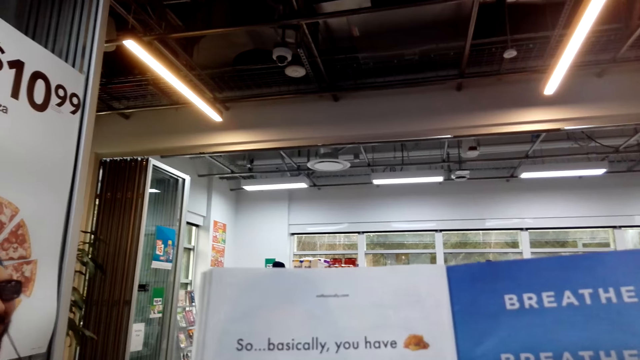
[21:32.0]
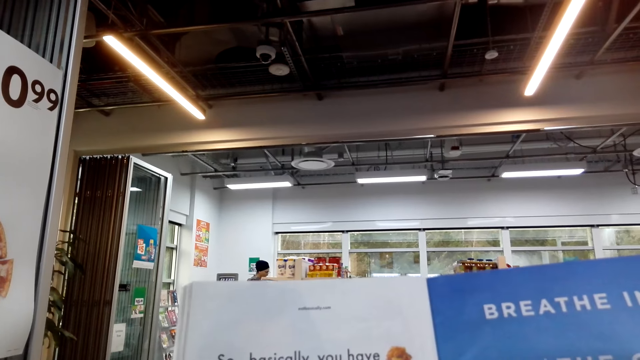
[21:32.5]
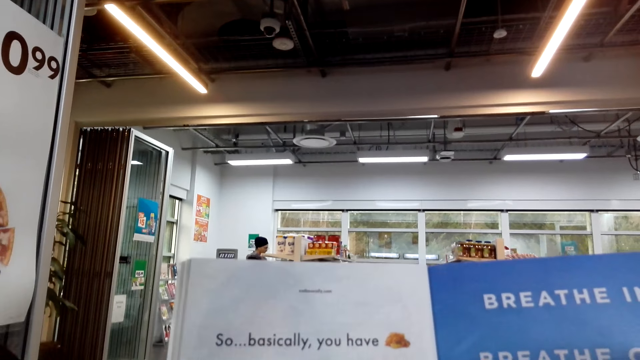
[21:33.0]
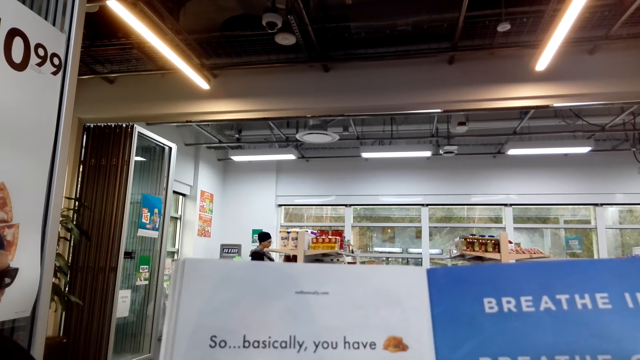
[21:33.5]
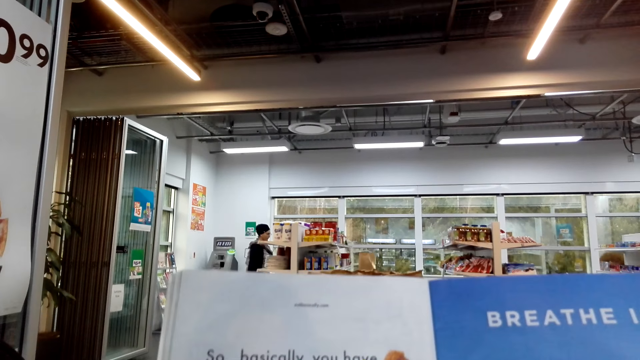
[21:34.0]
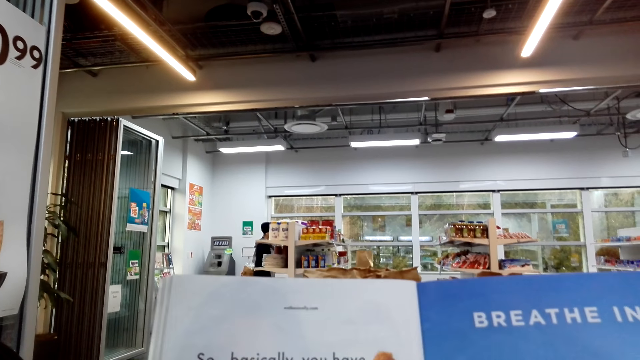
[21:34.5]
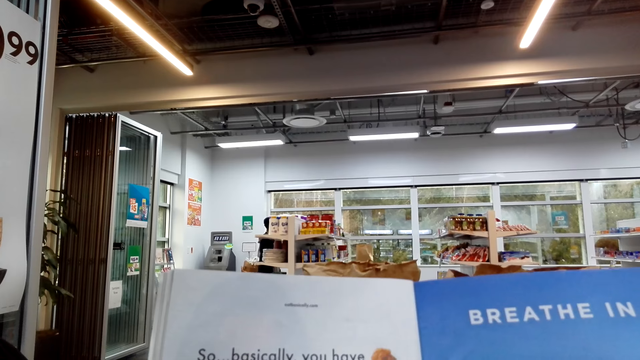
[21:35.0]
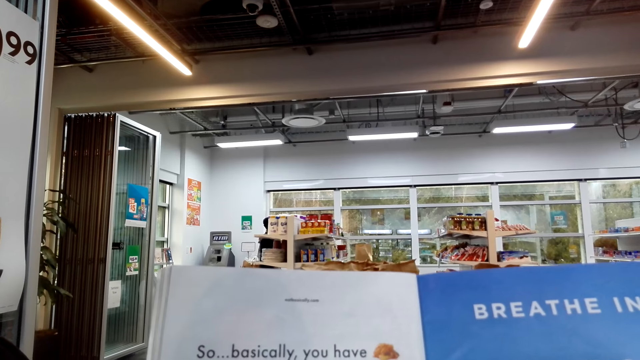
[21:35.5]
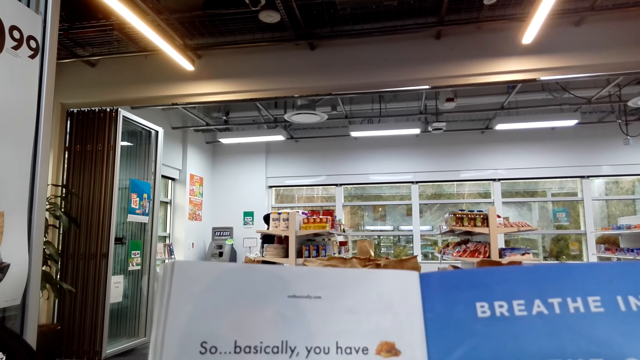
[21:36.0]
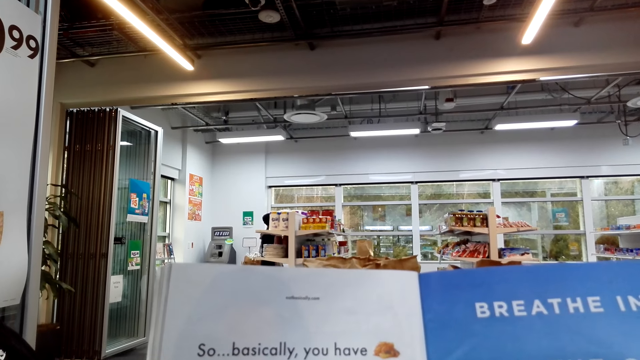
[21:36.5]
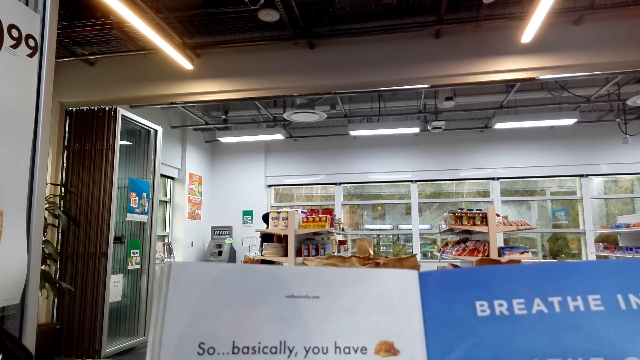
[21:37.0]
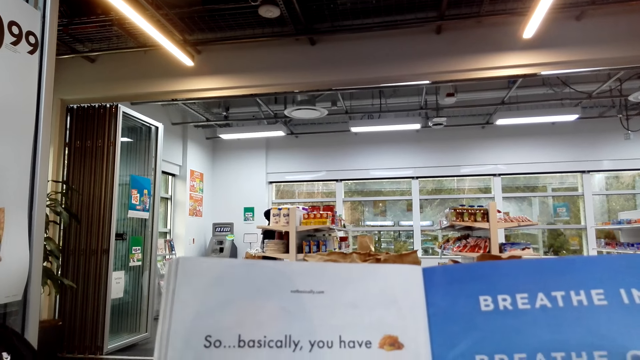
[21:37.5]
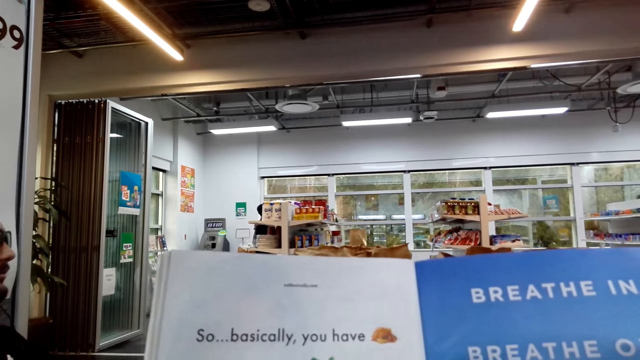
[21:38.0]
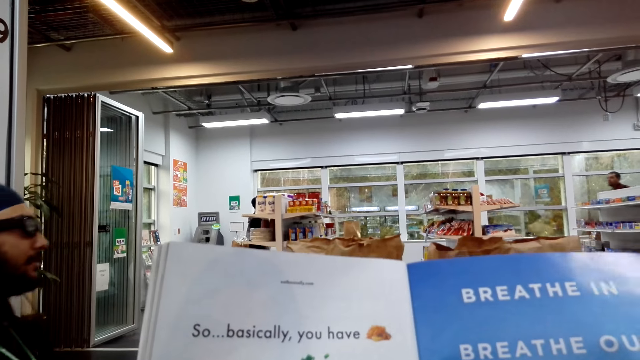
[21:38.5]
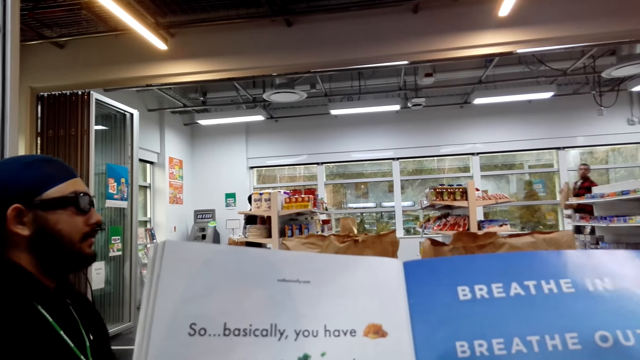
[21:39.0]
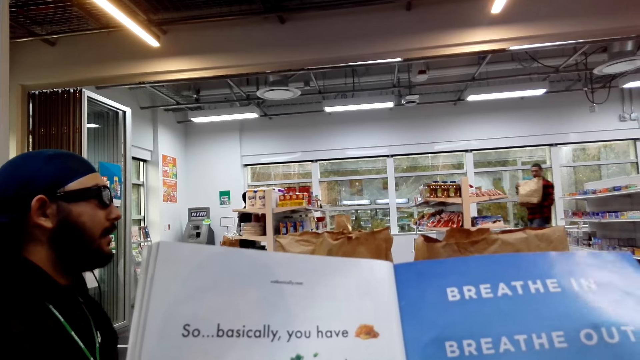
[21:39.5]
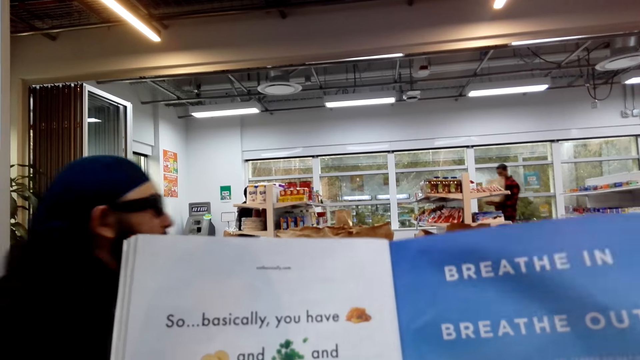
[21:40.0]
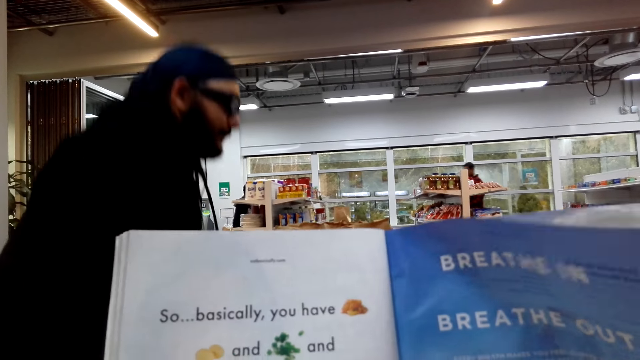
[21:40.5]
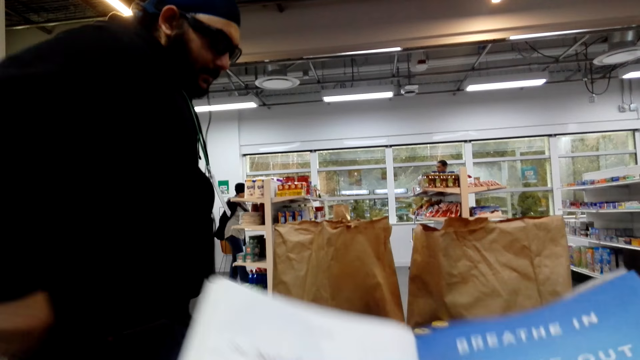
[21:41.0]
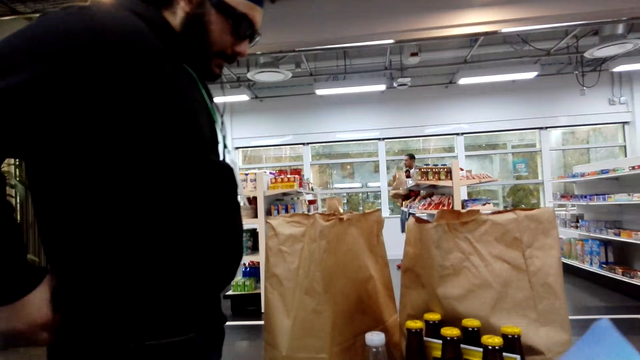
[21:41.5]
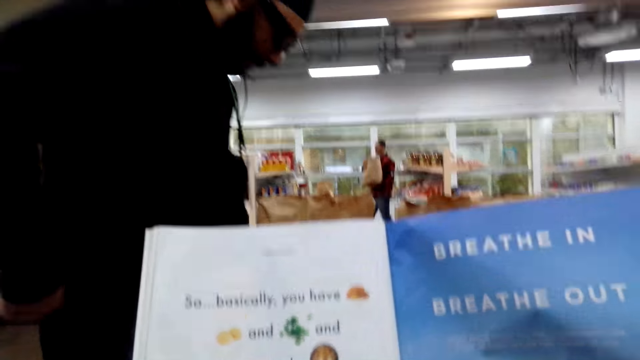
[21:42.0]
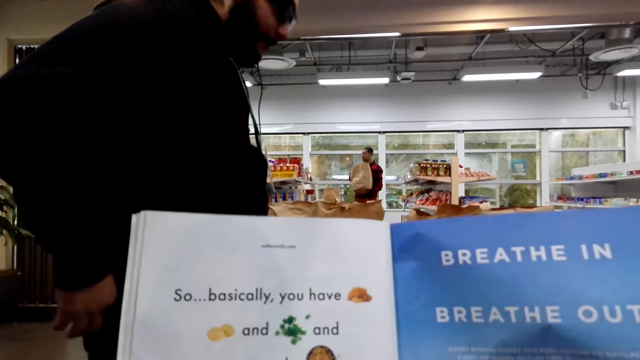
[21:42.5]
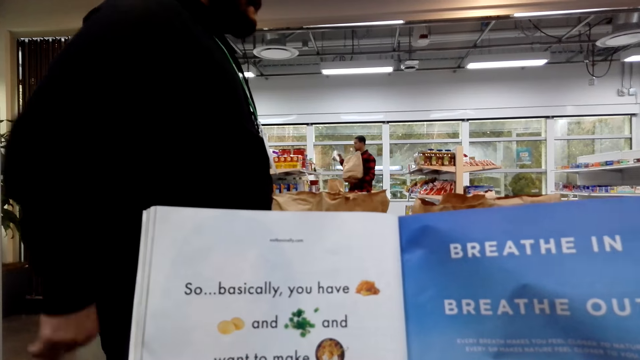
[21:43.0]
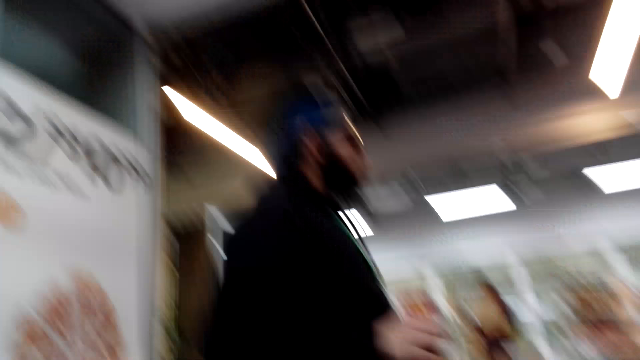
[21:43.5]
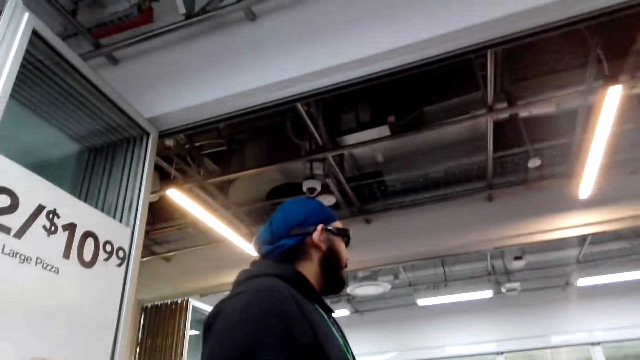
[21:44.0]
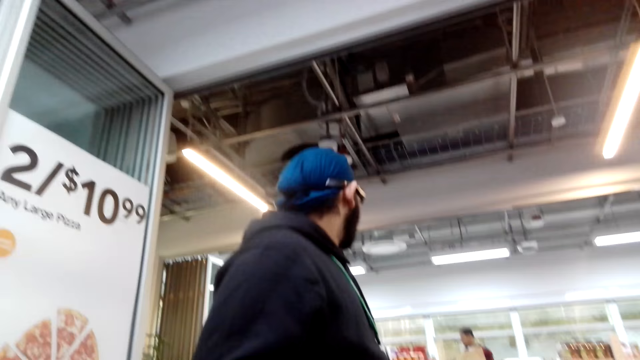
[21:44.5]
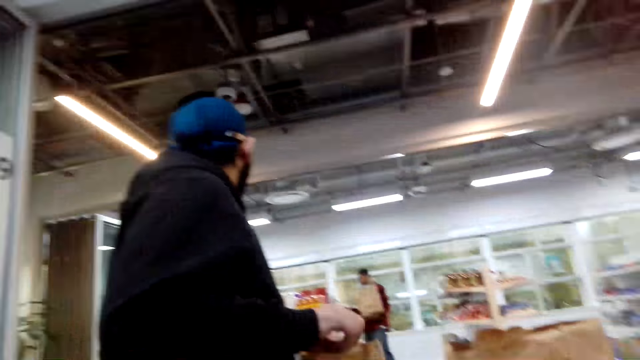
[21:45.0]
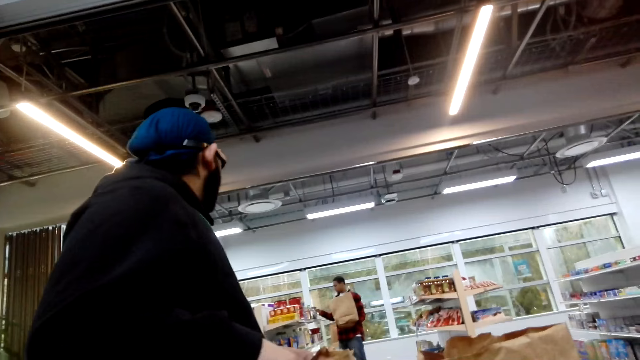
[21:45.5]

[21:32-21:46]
A man gets up from the chair. The camera wearer reads the magazine. They stare at the man.

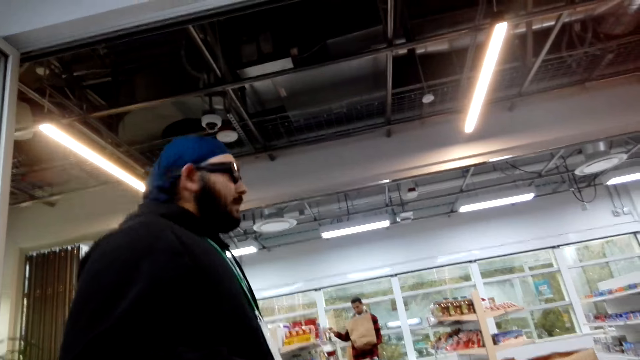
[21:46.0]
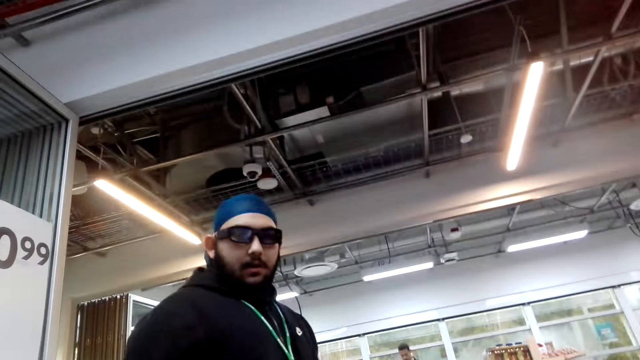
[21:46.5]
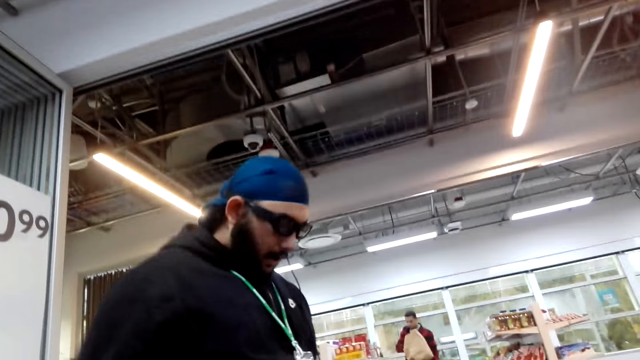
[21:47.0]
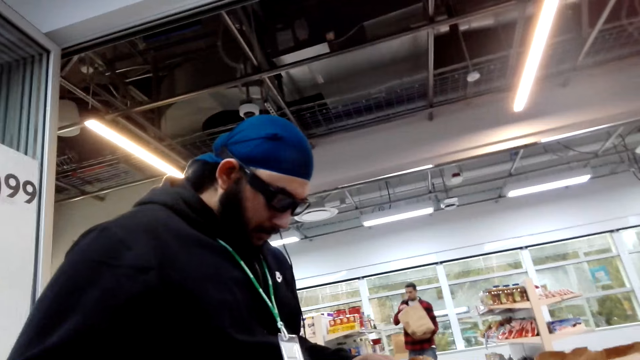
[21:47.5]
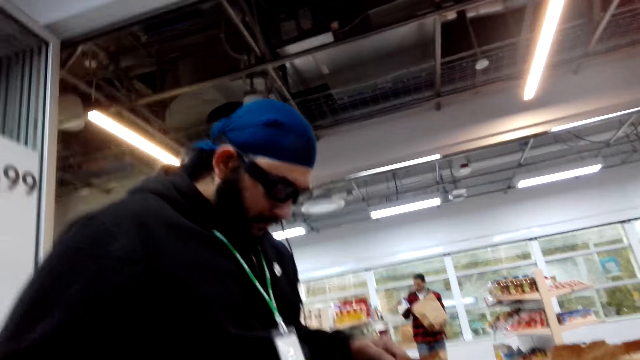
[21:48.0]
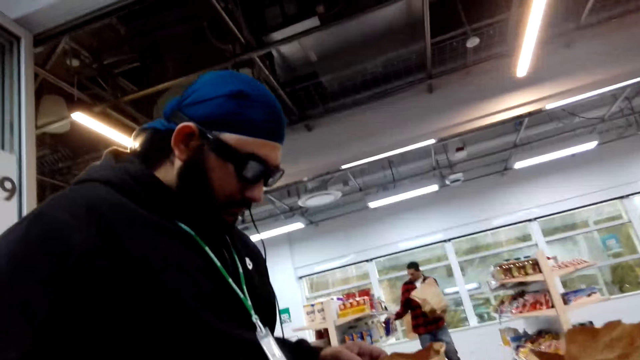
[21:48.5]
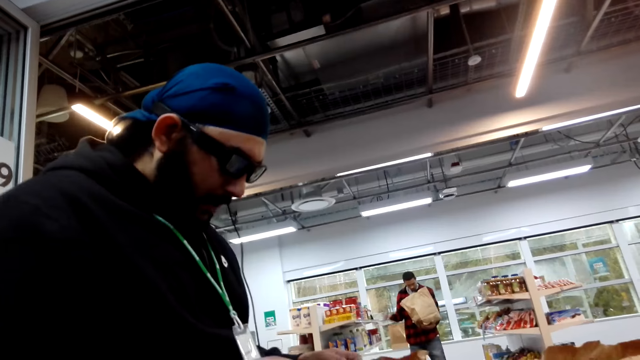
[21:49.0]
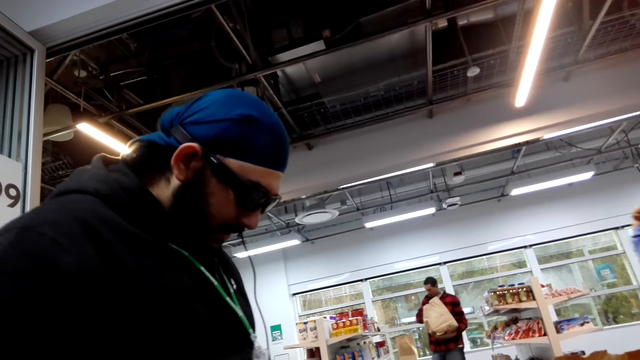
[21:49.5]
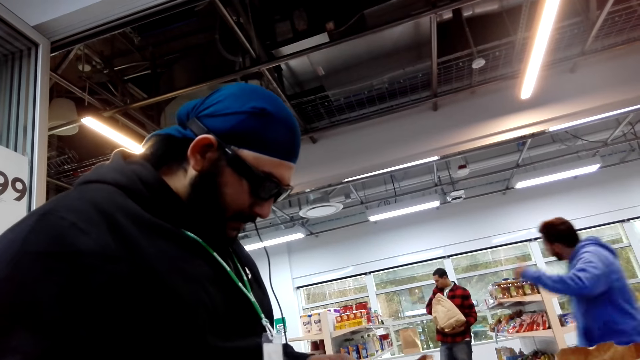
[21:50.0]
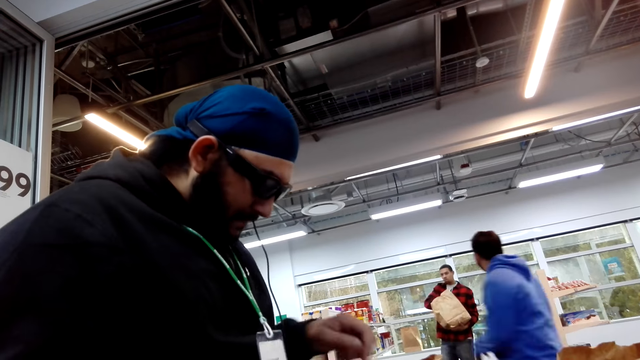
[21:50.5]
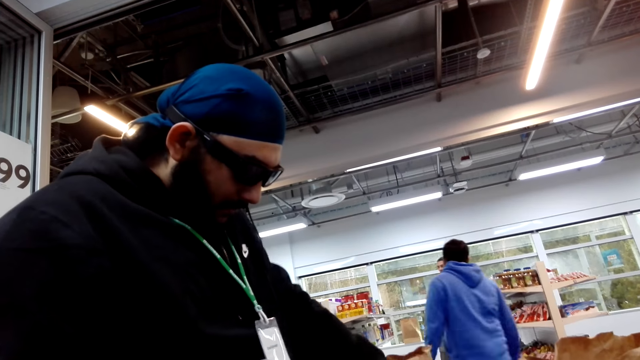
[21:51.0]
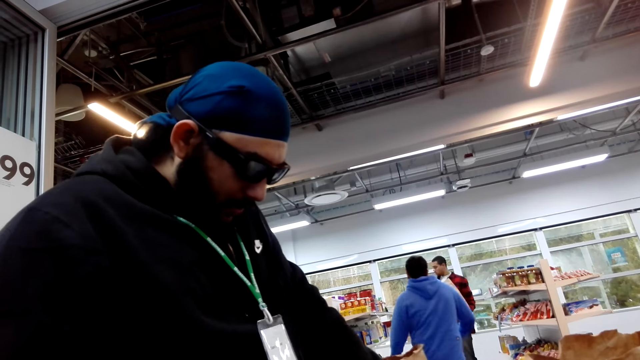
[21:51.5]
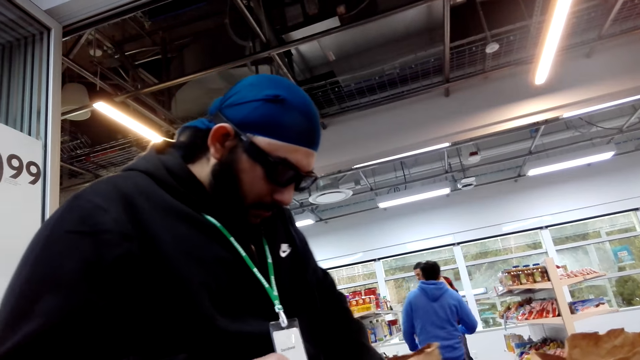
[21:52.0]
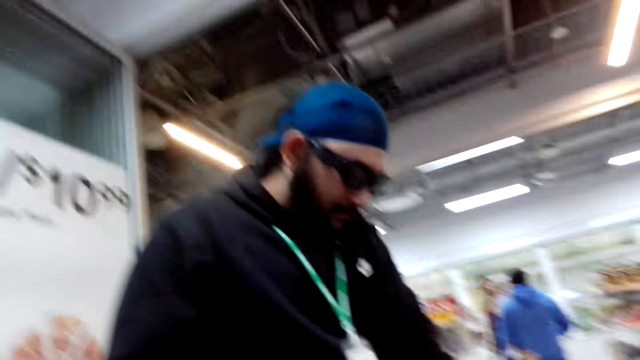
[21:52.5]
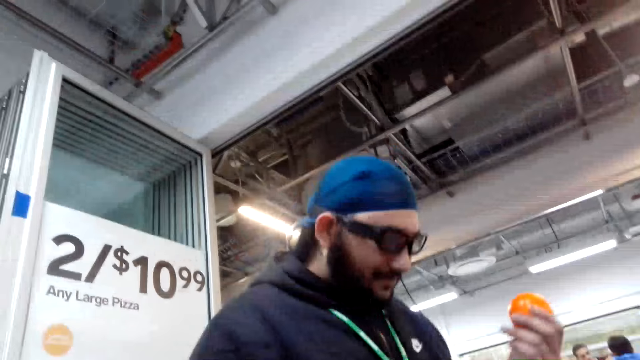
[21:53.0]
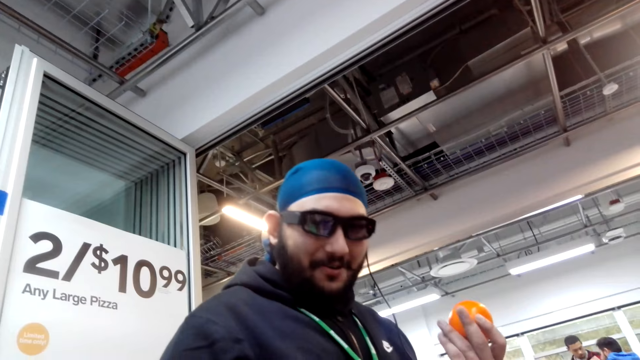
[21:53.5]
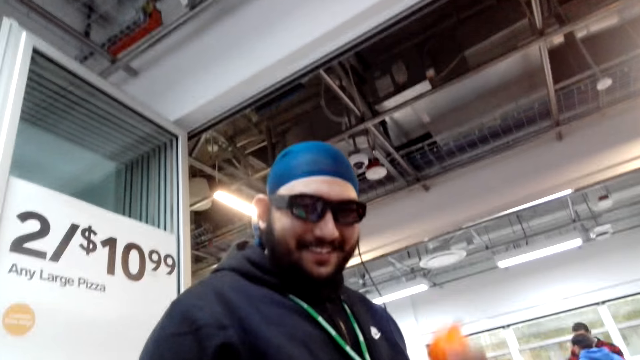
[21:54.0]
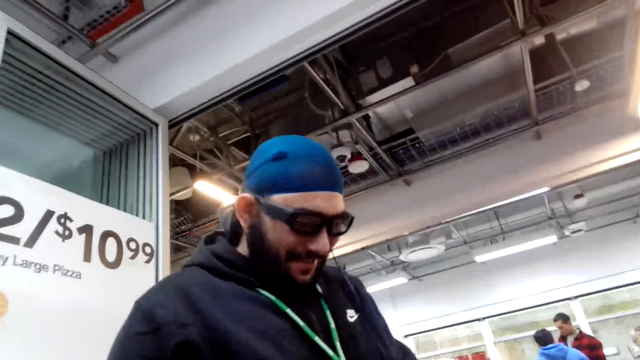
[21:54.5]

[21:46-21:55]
The camera wearer speaks to a man. Another man responds to the camera wearer. A person holds a mango.
